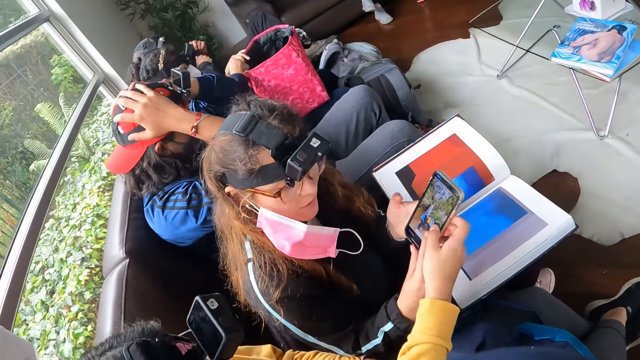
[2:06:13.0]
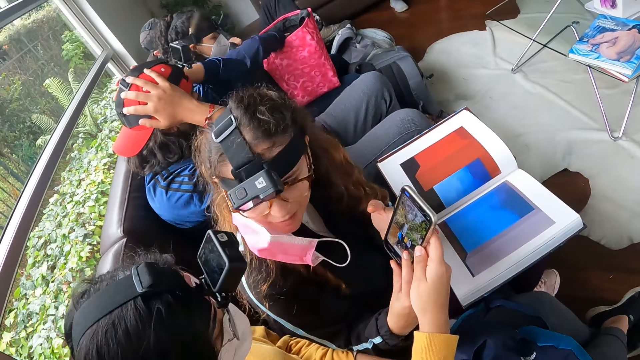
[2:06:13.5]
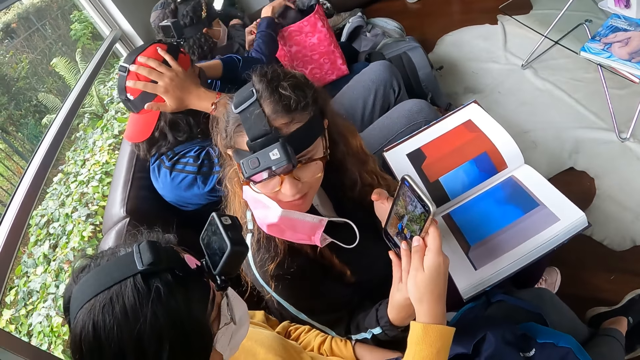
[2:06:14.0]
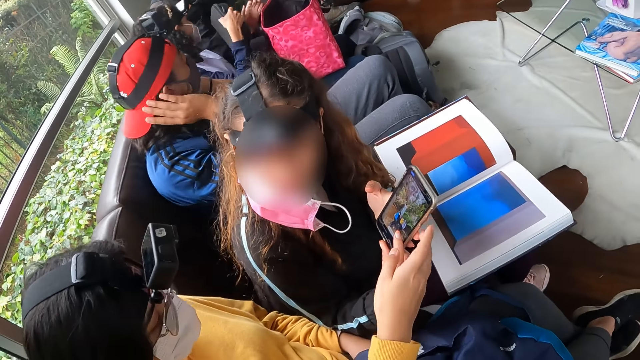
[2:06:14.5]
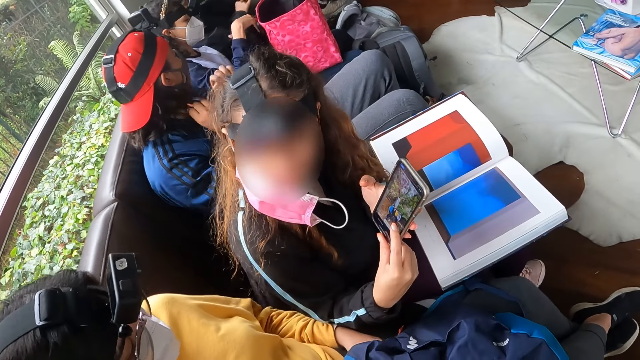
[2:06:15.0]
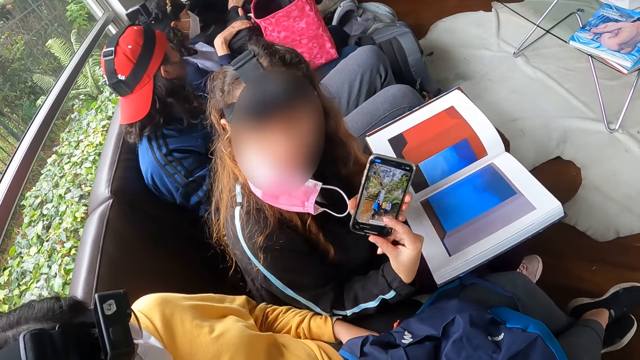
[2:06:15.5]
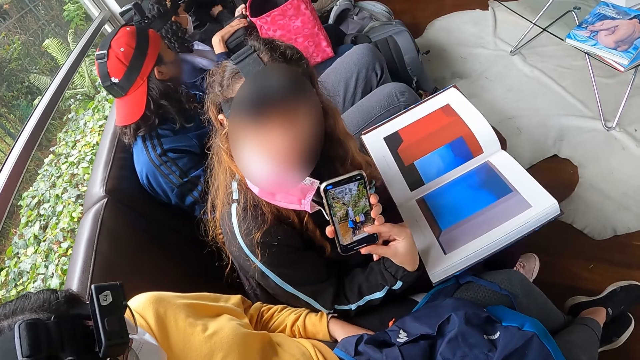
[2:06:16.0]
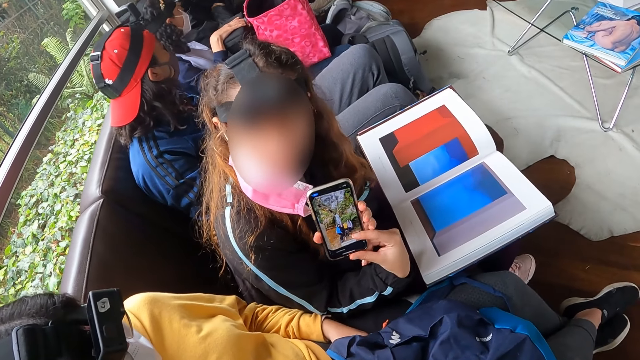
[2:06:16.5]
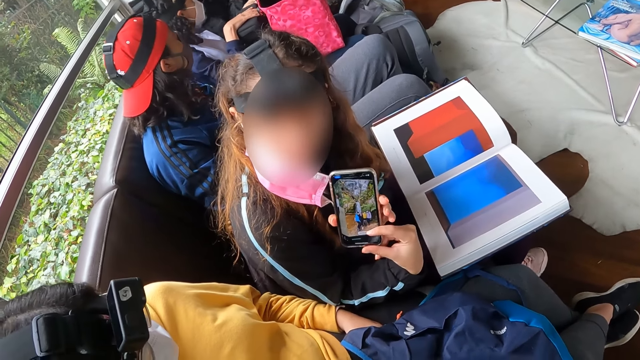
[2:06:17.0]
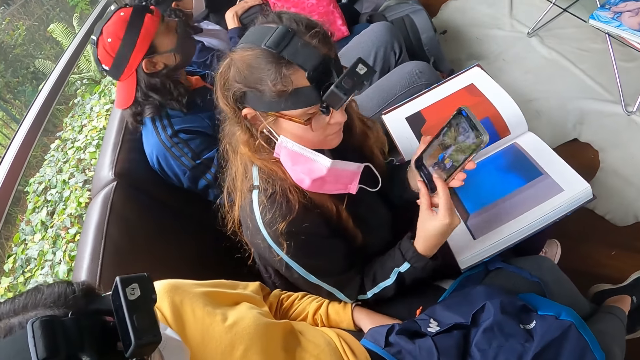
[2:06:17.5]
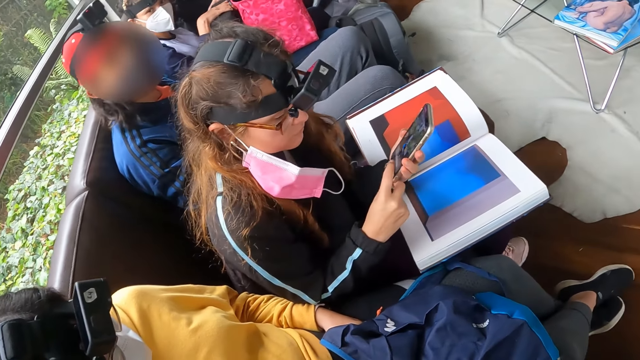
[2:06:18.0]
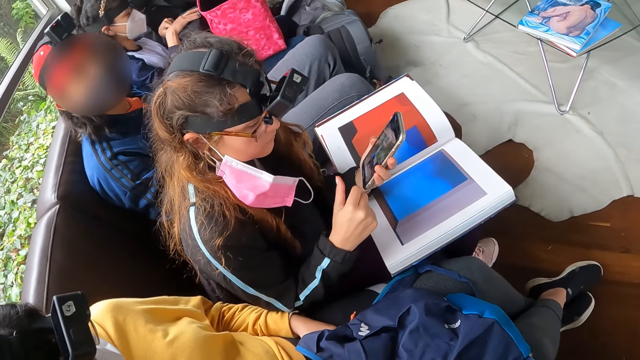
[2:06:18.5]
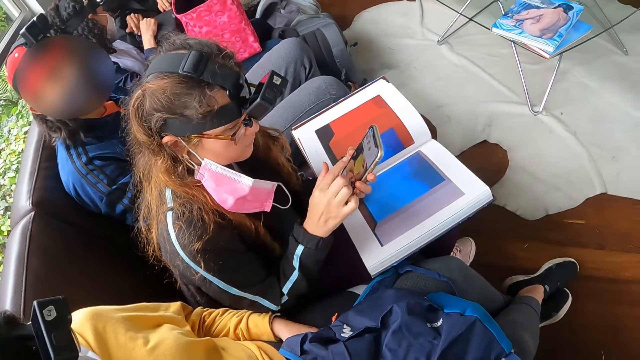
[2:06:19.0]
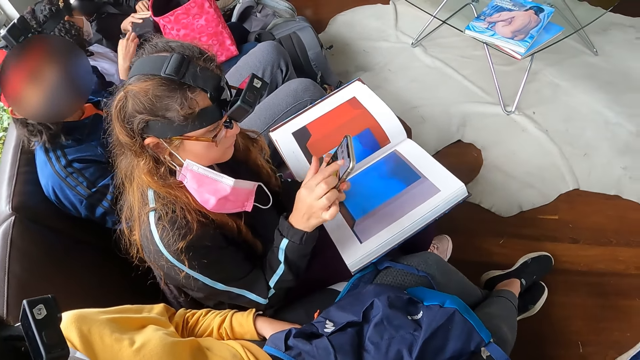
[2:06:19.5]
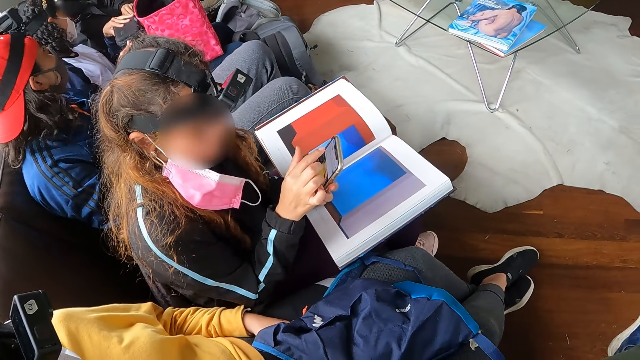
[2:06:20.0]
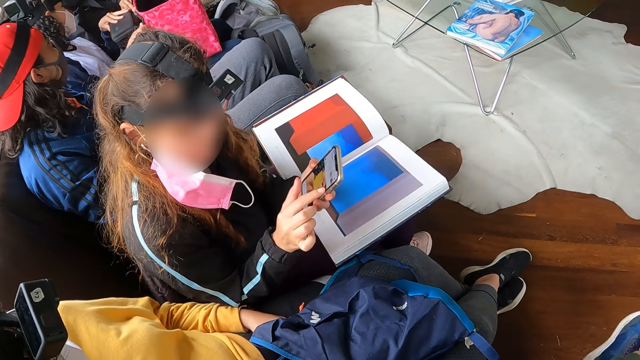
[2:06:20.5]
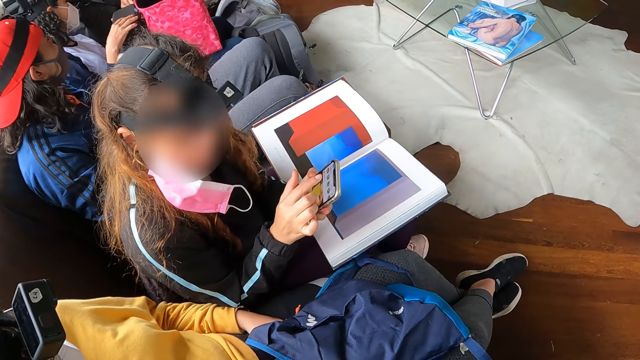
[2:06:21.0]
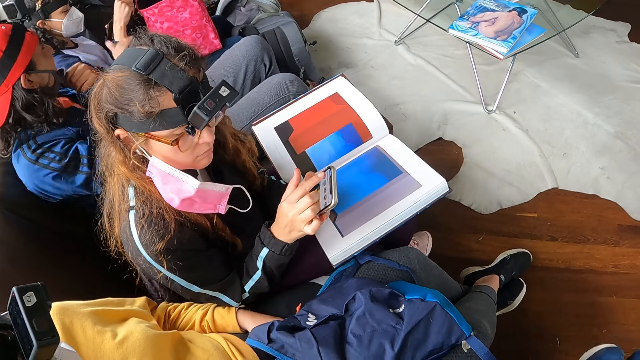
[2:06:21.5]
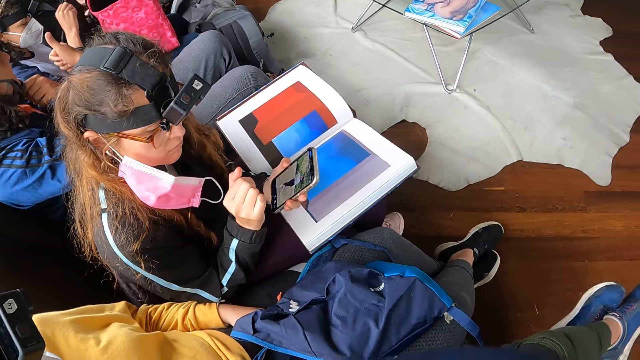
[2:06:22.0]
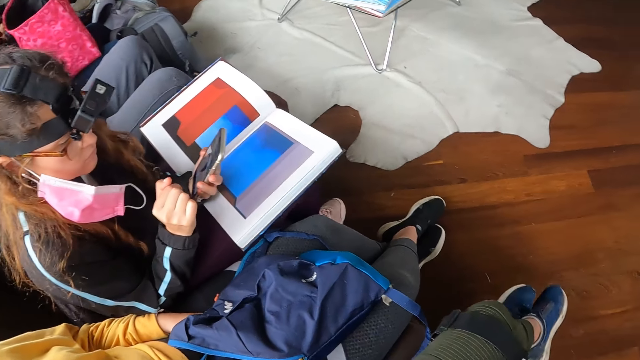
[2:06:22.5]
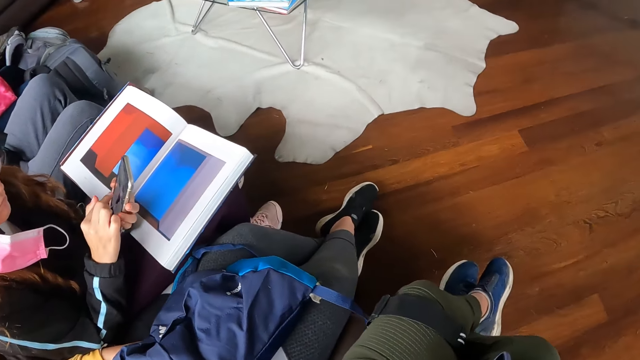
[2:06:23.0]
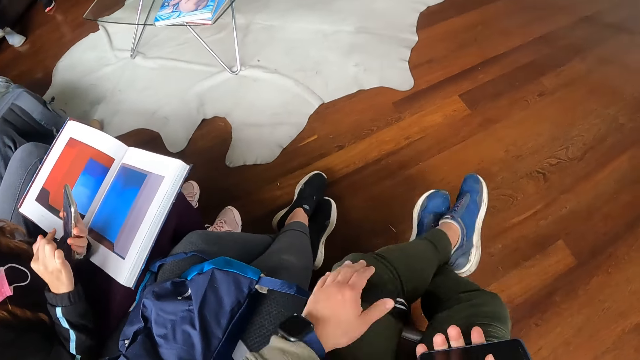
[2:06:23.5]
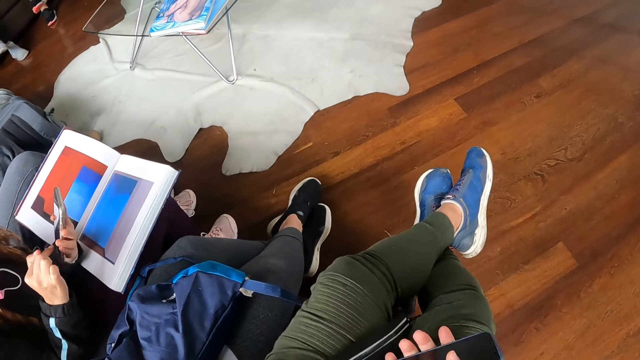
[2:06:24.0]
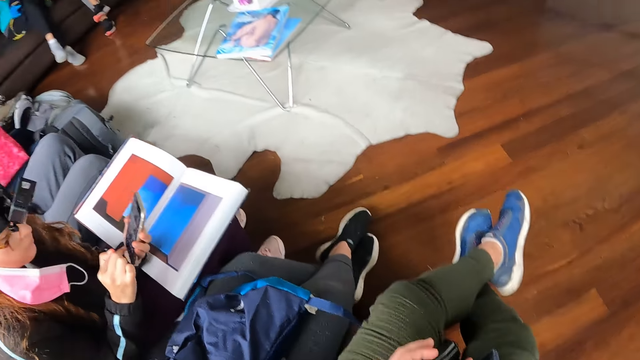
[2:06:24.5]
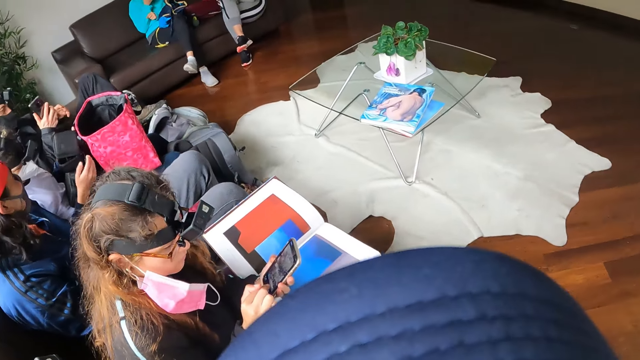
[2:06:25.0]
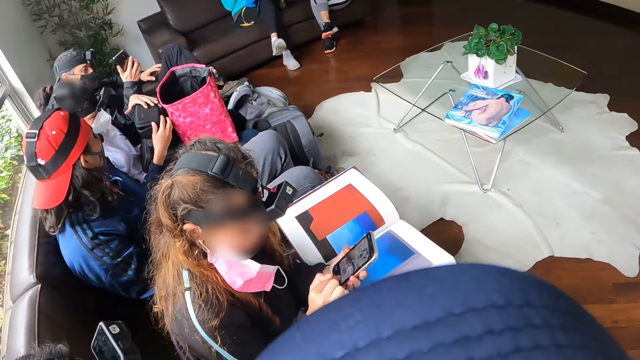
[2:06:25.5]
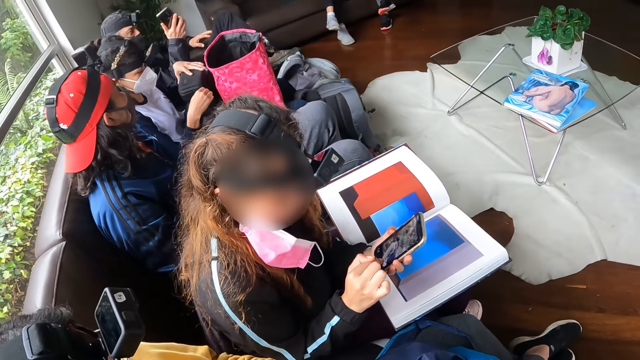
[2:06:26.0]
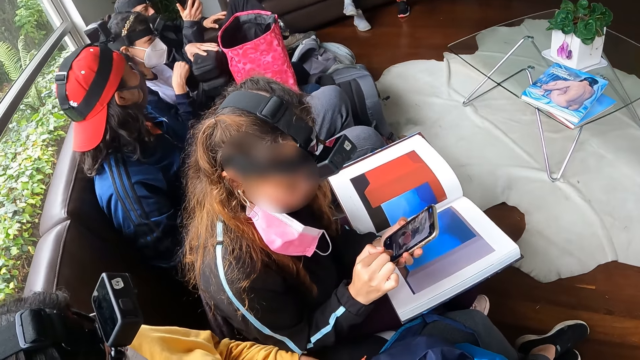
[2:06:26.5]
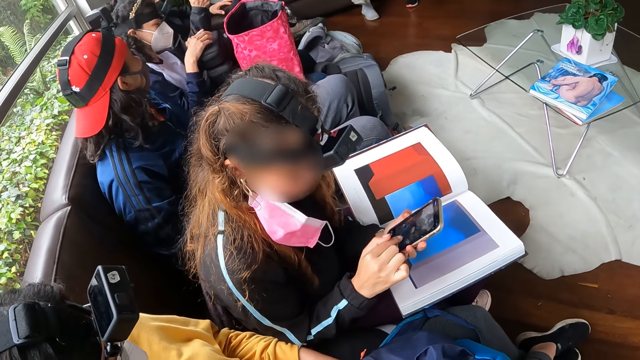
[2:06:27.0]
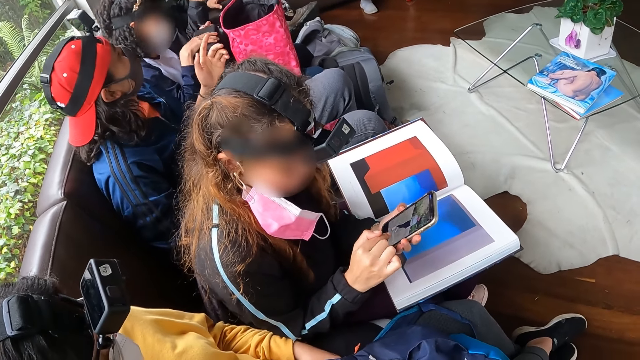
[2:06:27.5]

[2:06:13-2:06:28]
A woman holds the phone in another woman's hands with her left hand. A third woman moves a black camera box from the pink bag to the pack of black camera boxes on her legs with both hands. The first woman removes her left hand from the phone in the second woman's hands. The camera wearer looks at a phone. The second woman presses the phone with her right hand and operates the phone. A fourth woman unzips a bag. A man moves his face mask and puts a thumb up. The camera wearer pulls a strap with a hand. Another man holds up a phone. The fourth woman zips the bag.

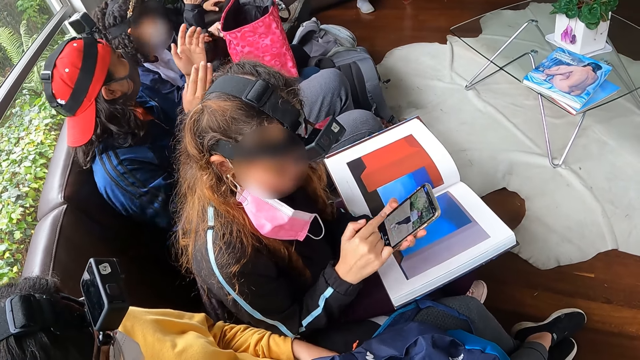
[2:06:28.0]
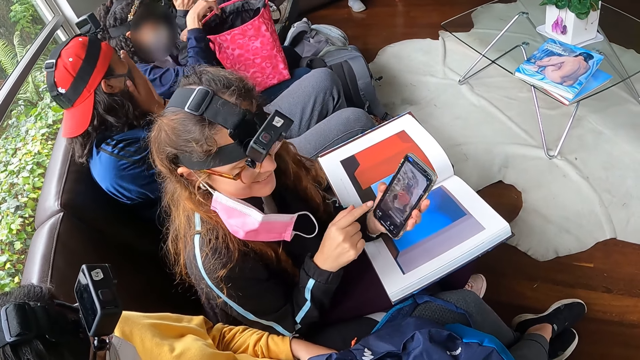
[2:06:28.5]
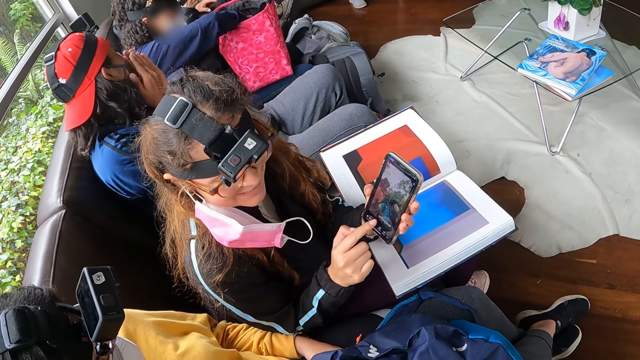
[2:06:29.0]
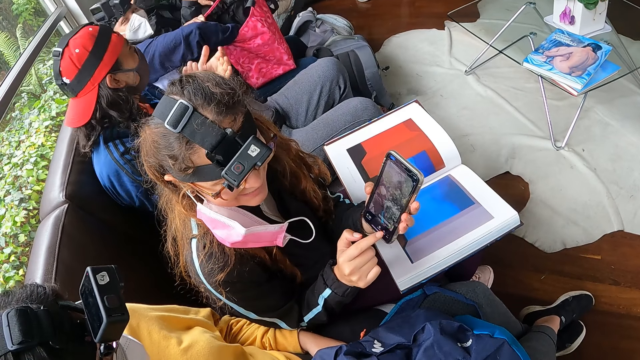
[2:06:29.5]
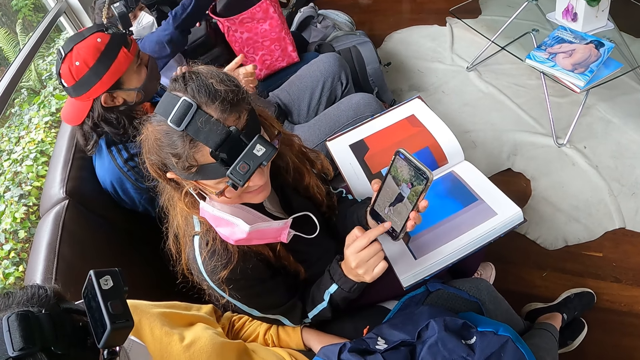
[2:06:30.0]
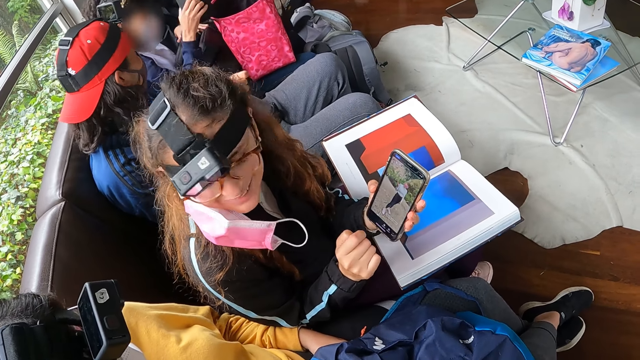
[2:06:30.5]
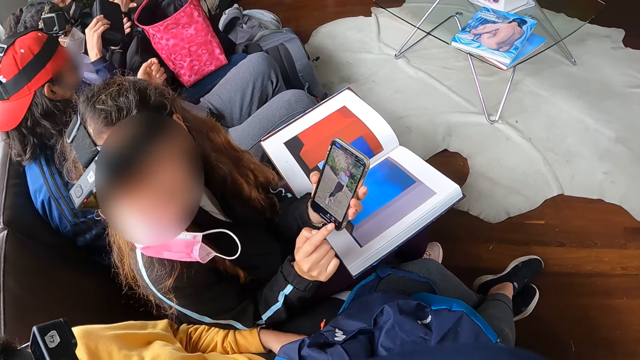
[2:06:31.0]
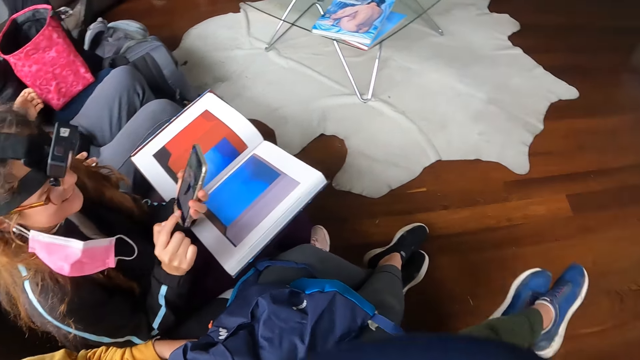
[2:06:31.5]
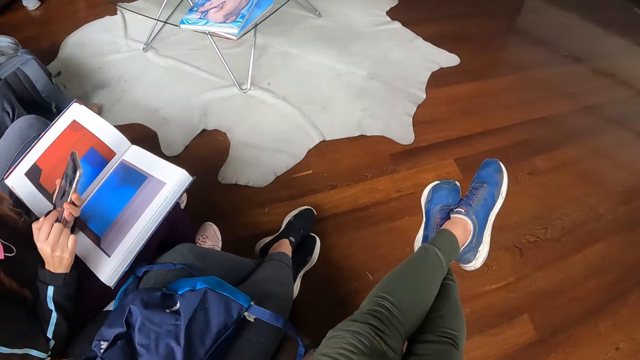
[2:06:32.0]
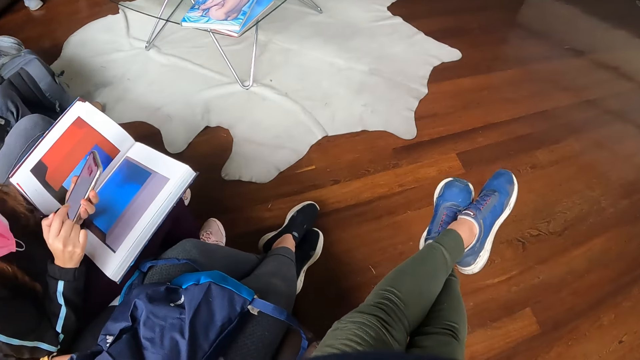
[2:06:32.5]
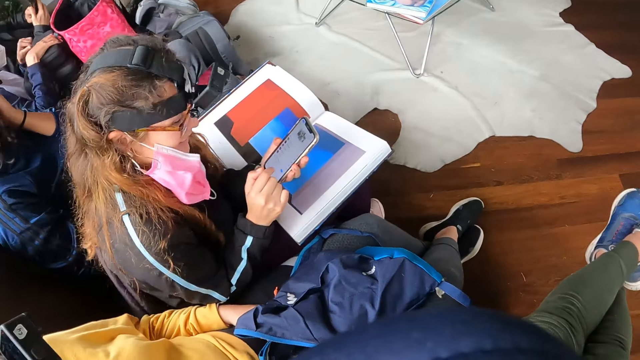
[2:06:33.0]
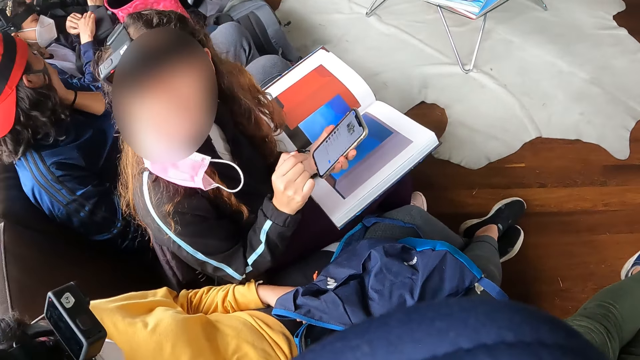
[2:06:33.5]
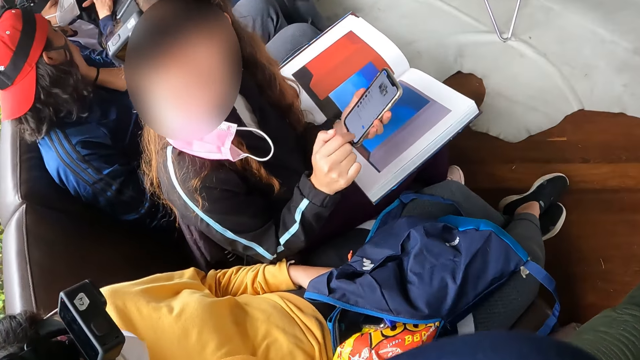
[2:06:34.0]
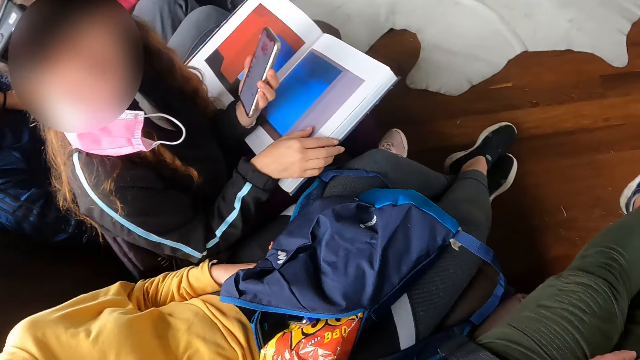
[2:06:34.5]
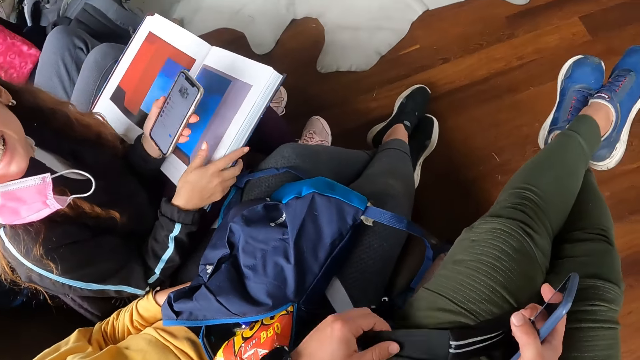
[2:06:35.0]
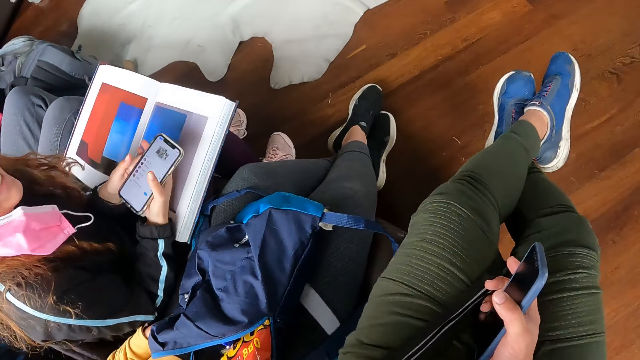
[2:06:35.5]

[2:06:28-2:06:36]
A man puts hands on his face. A woman puts a hand in a bag. The man claps hands. The camera wearer lifts legs off the floor. Another woman holds a book on her laps with her right hand and puts a hand on the book. She moves the phone from her left hand to her right hand. The camera wearer takes a belt from her laps with her left hand. She pulls a rope with a hand.
